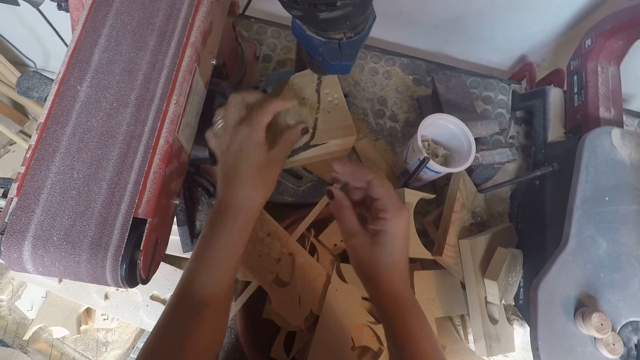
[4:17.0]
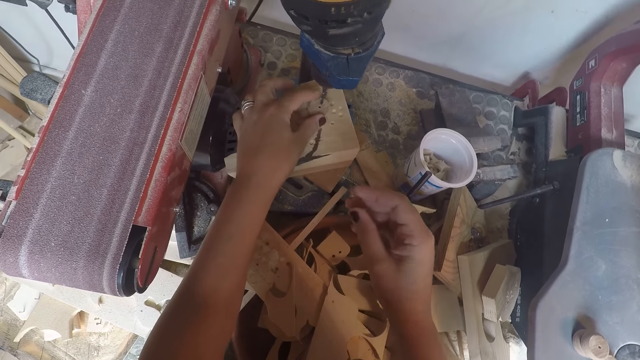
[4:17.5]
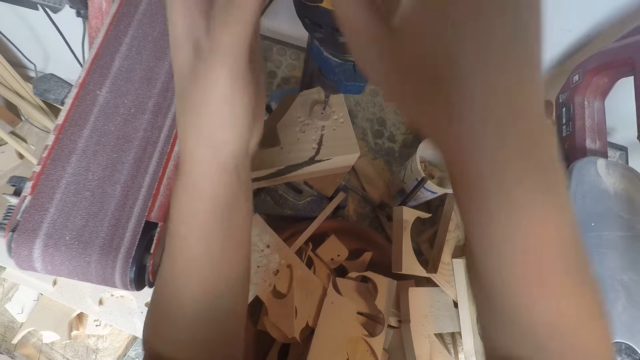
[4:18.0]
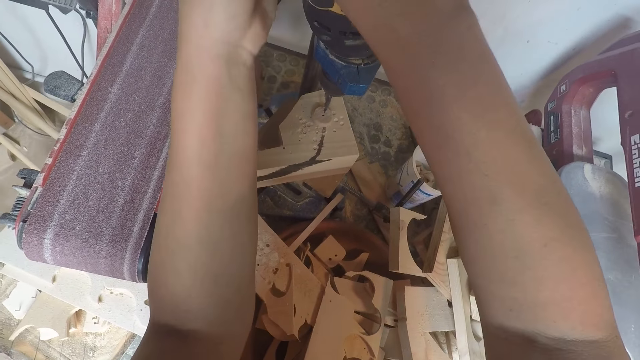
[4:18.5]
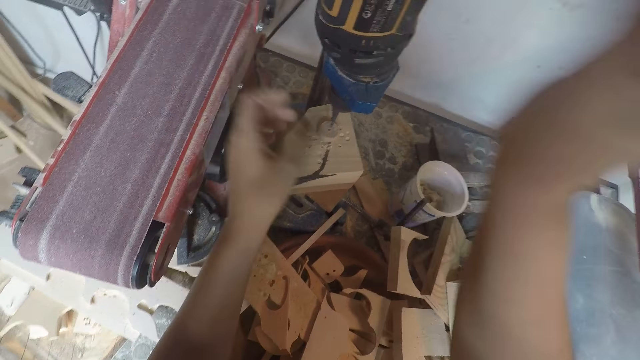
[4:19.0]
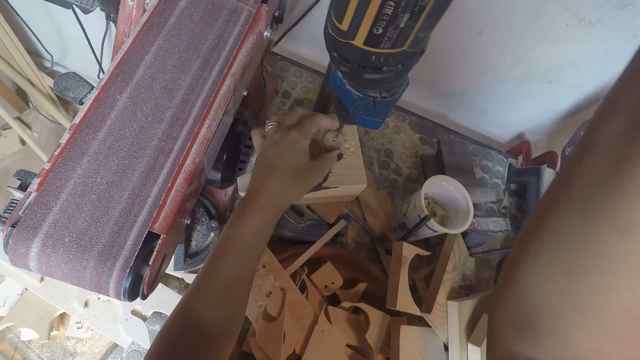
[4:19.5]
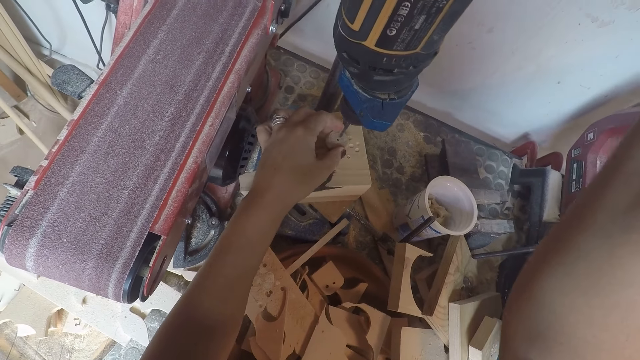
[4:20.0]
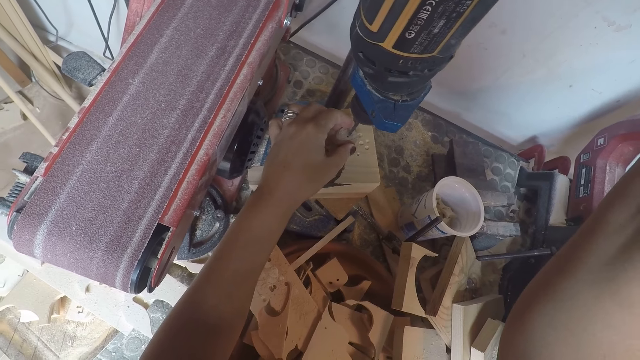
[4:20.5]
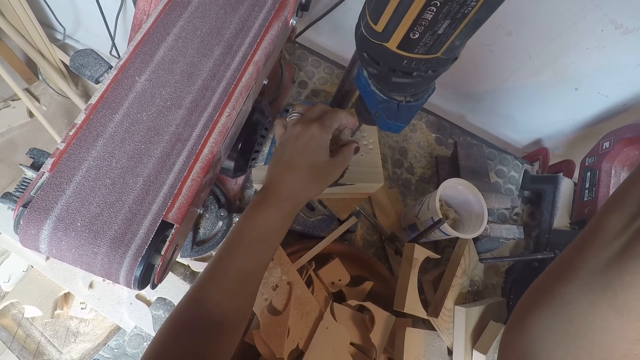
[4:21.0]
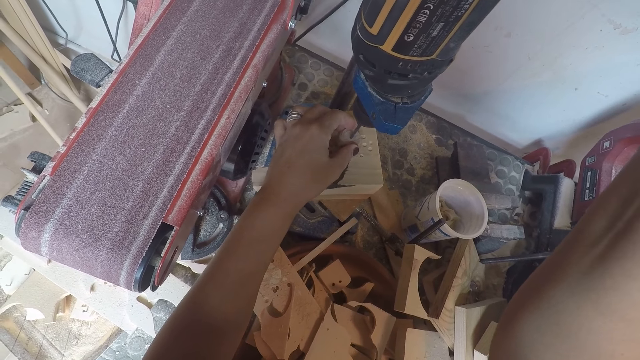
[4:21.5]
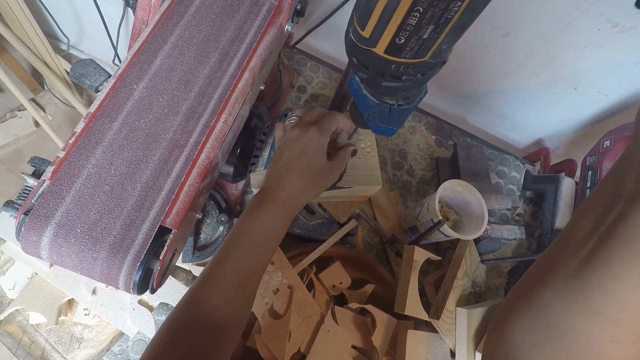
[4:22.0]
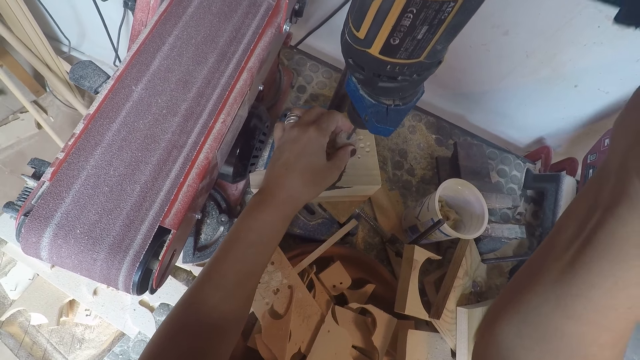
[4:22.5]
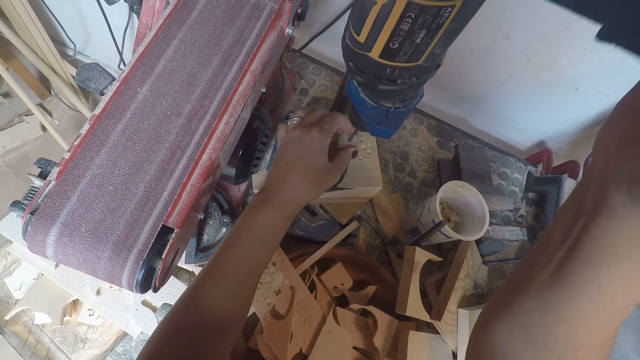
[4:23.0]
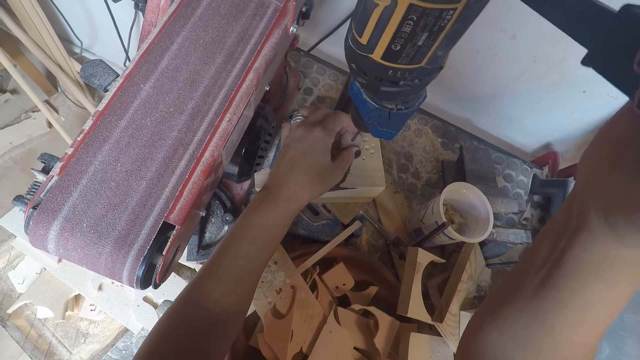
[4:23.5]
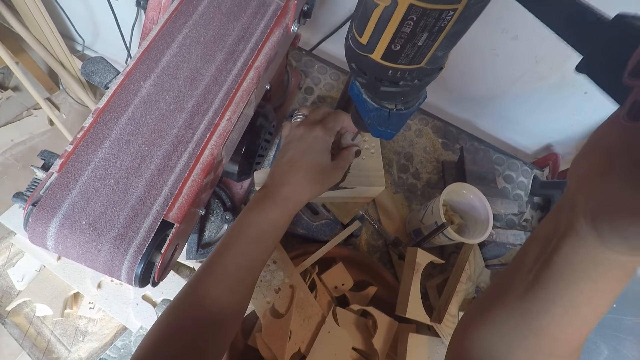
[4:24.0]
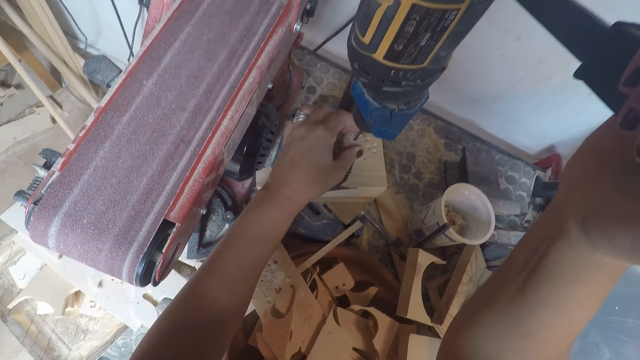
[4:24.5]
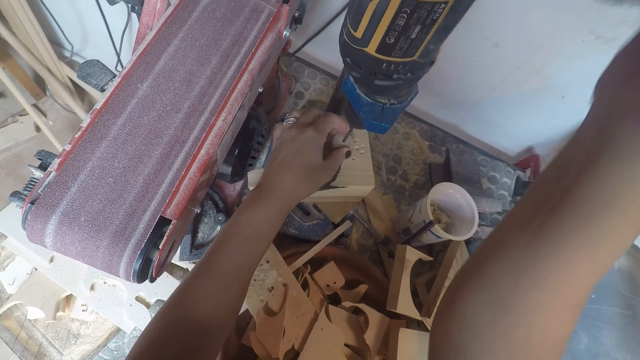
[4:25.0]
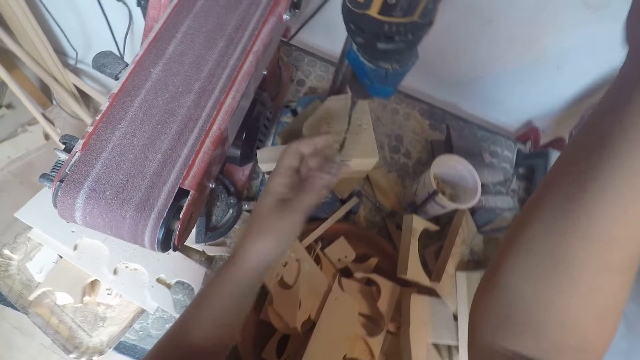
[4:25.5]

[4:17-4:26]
The camera wearer drops the wood on the drilling machine with his left hand. He puts on the drill machine. He holds the head of the drilling machine with his two hands. He holds the wood on the drilling machine with his left hand. He drills the wood on the drilling machine.

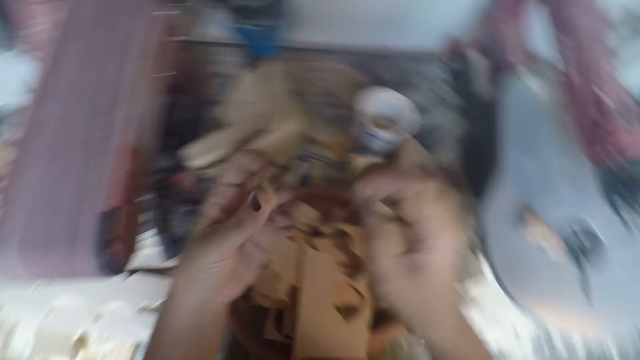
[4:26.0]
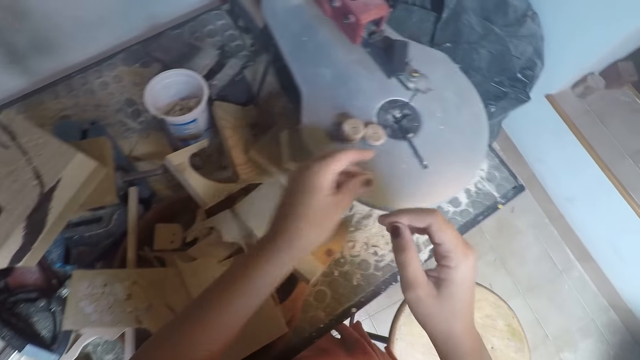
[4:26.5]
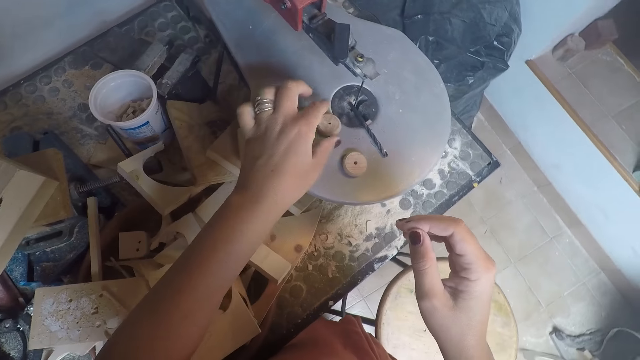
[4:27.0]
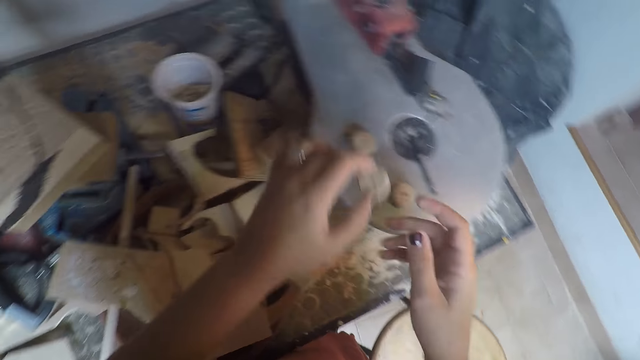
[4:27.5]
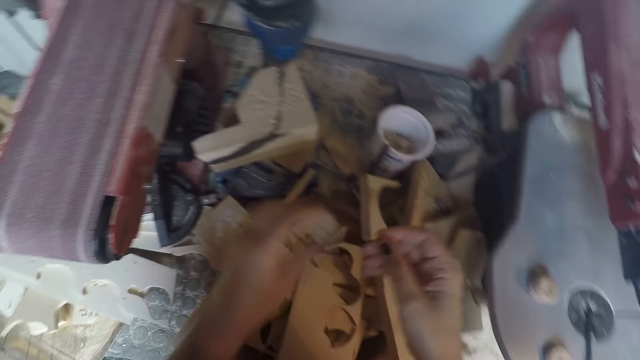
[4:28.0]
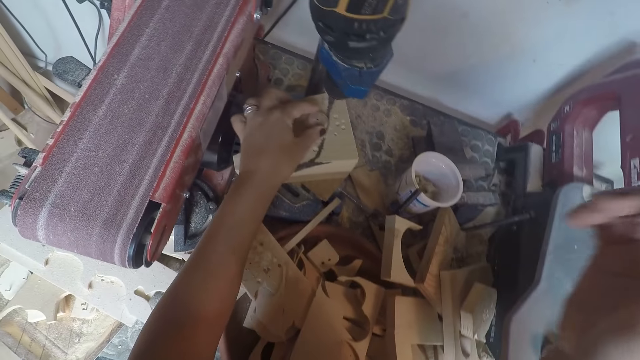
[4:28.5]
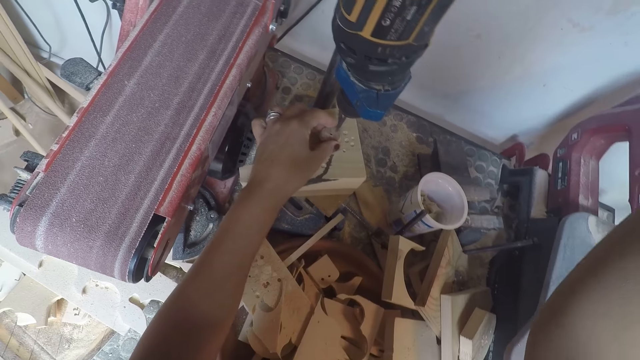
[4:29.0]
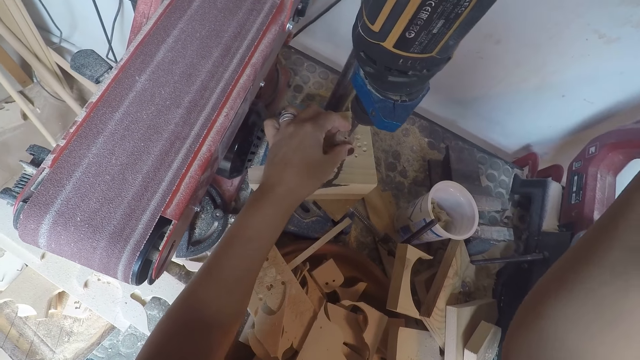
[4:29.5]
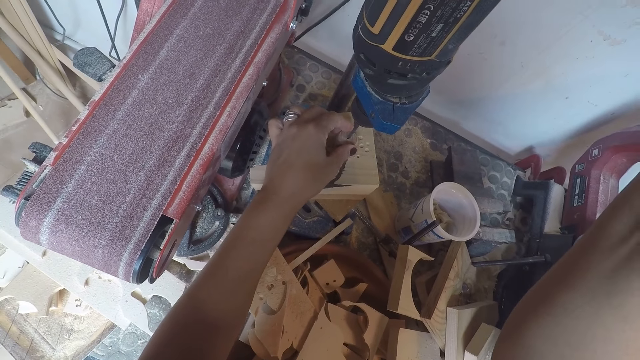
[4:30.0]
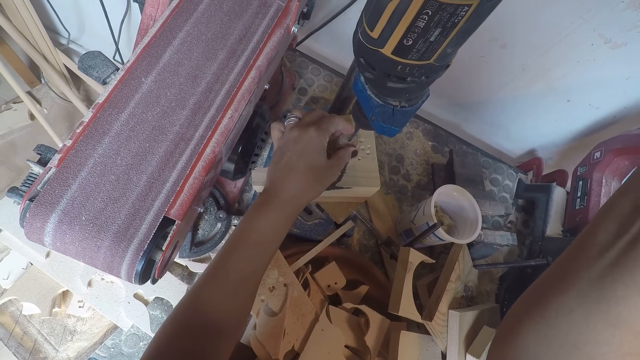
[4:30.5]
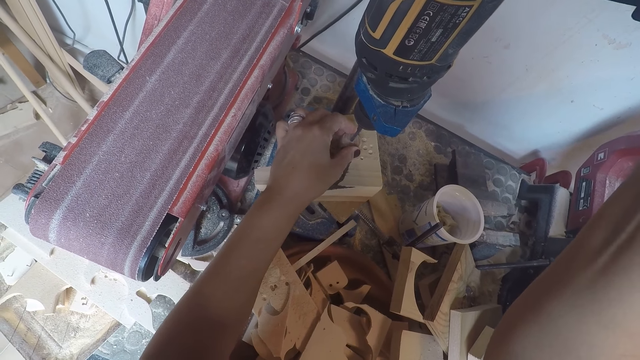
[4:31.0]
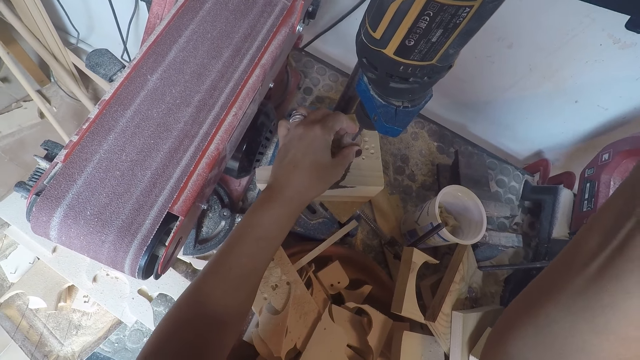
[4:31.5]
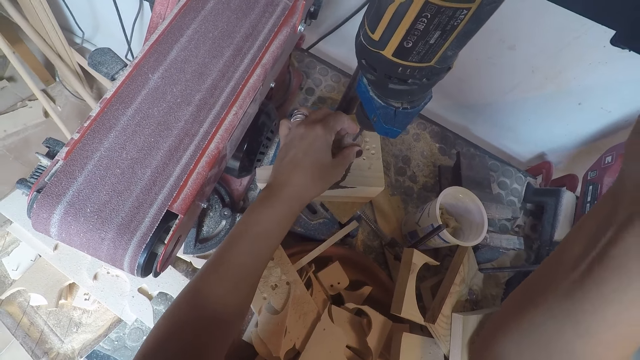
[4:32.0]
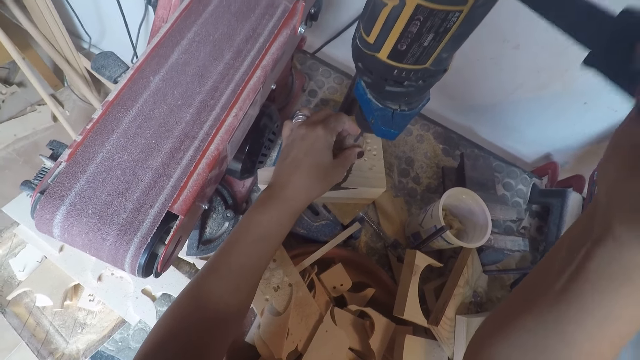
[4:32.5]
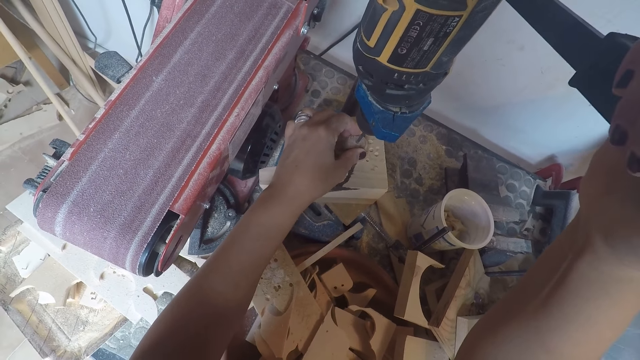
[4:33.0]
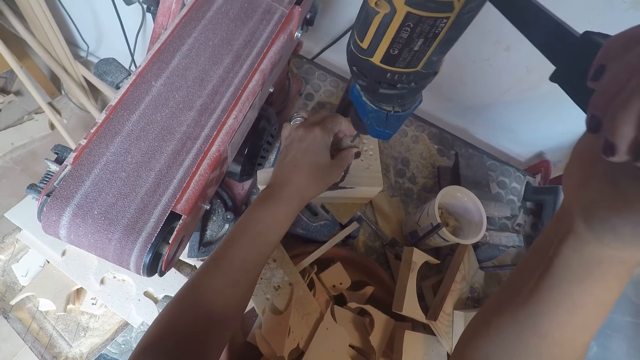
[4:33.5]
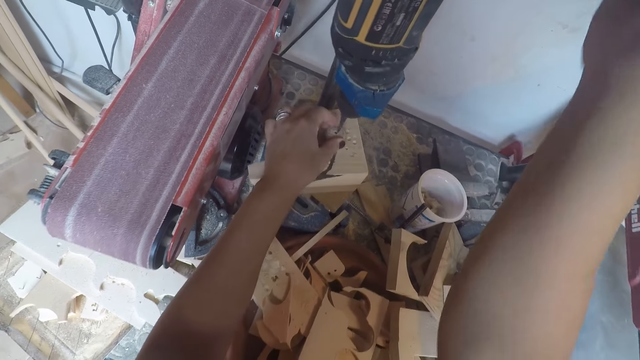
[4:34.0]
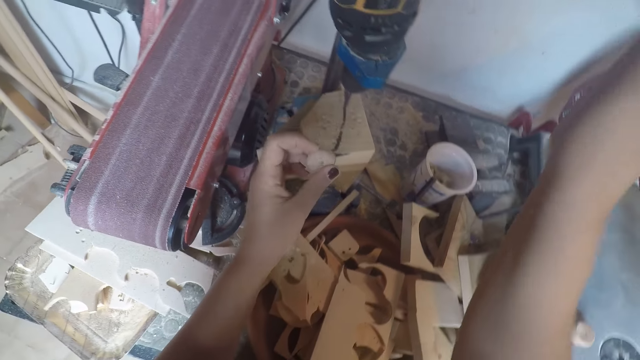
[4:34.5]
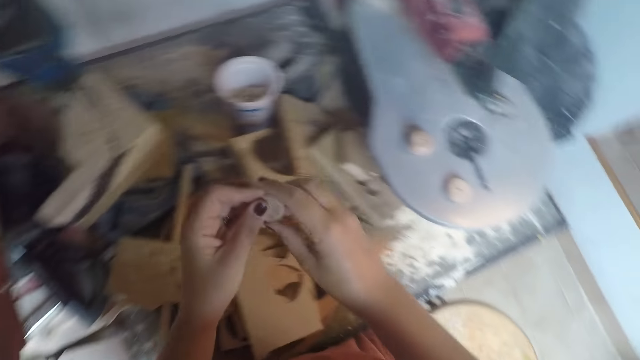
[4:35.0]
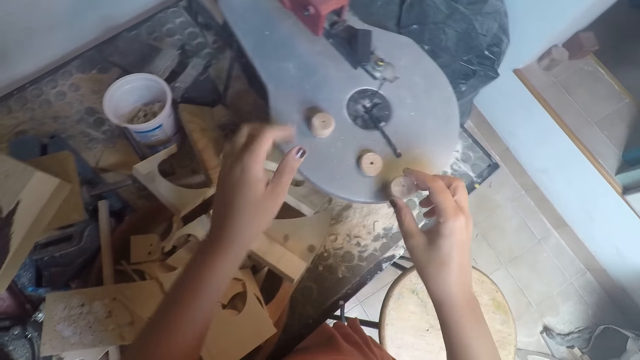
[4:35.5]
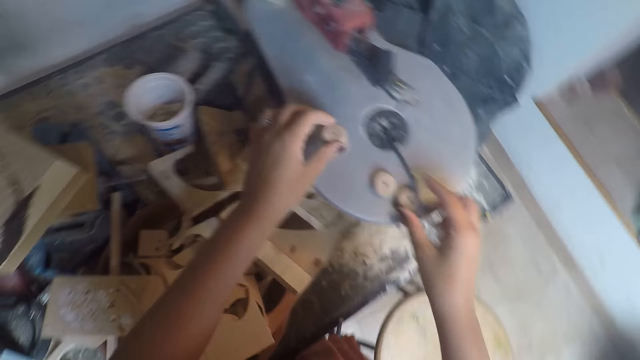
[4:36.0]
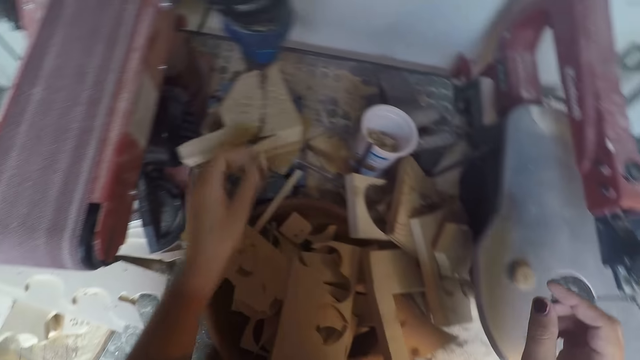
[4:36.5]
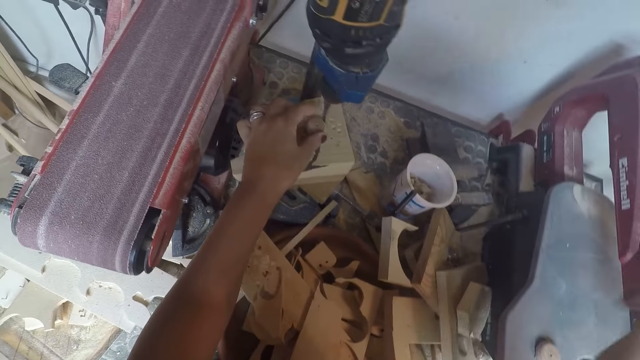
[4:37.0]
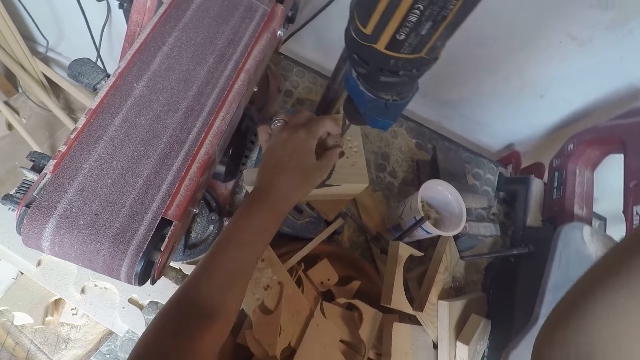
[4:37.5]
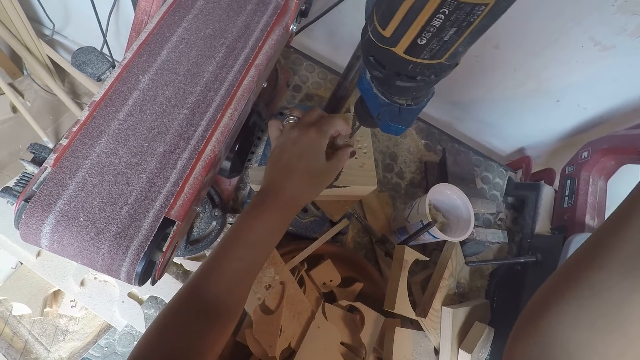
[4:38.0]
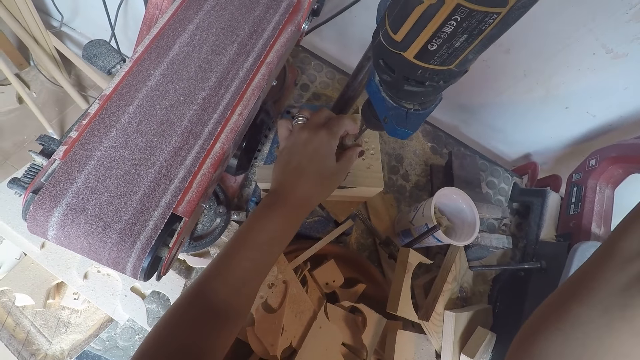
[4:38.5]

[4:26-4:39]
The camera wearer picks the wood from the drilling machine with his left hand. He looks at the piece of wood. He drops the wood on the filing machine with his left hand. He picks up a circular wood from the filing machine with his left hand. He holds the circular wood with his two hands. He drops the wood on the drilling machine with his left hand. He drills the wood on the drilling machine. He picks the wood from the drilling machine with his left hand. He passes the circular wood from his left hand to his right hand. He picks up a circular wood from the filing machine with his left hand. He drops the wood on the filing machine with his left hand. He places the wood on the drilling machine with his left hand.
